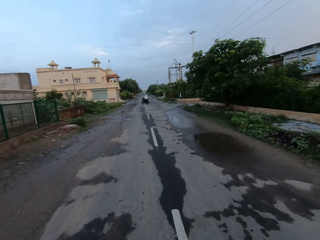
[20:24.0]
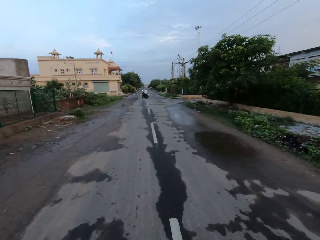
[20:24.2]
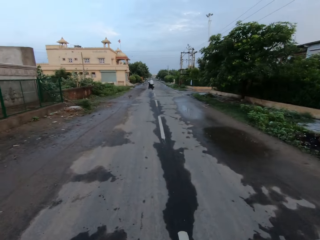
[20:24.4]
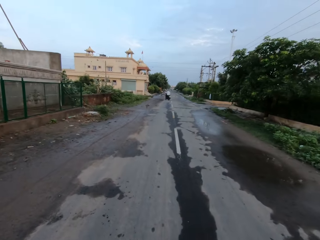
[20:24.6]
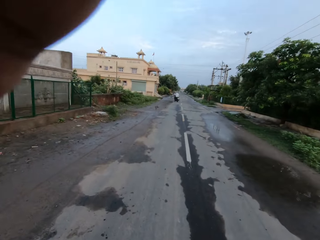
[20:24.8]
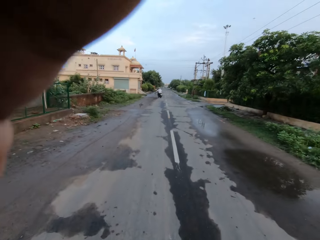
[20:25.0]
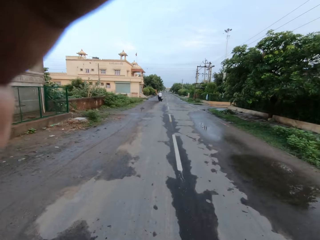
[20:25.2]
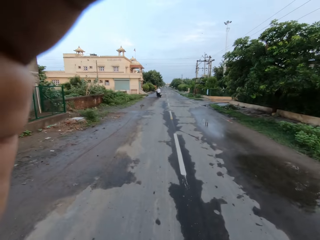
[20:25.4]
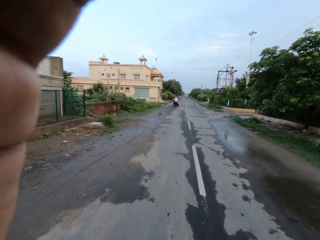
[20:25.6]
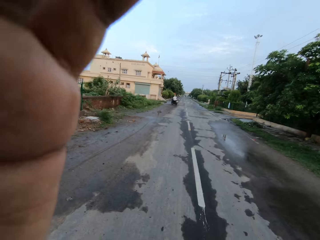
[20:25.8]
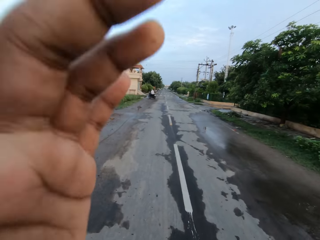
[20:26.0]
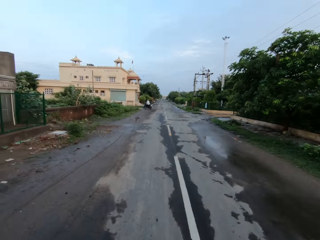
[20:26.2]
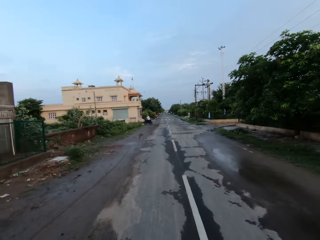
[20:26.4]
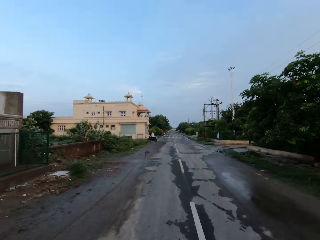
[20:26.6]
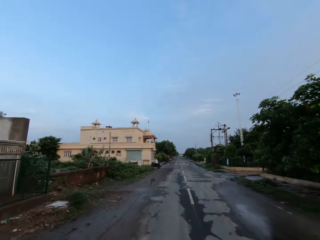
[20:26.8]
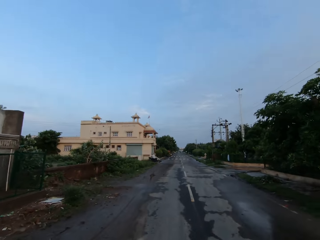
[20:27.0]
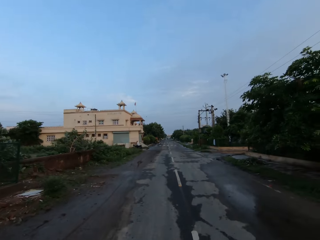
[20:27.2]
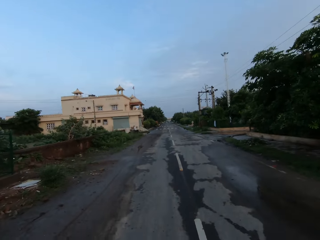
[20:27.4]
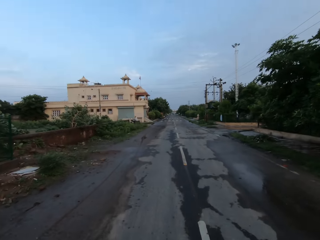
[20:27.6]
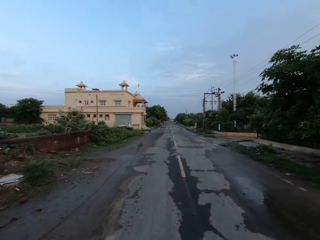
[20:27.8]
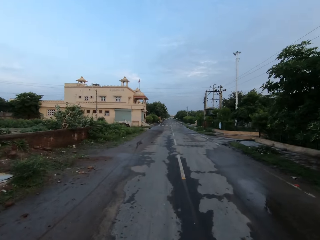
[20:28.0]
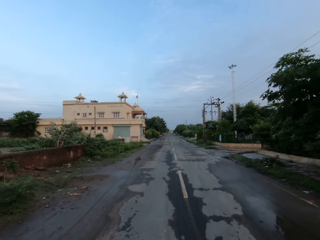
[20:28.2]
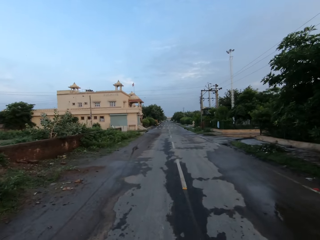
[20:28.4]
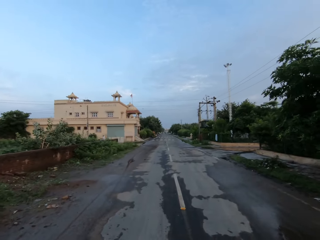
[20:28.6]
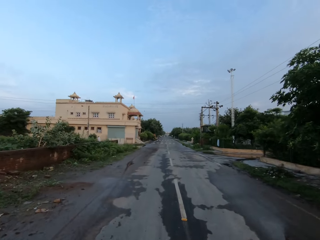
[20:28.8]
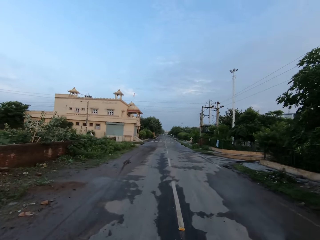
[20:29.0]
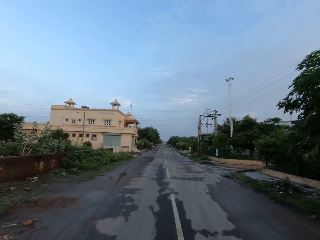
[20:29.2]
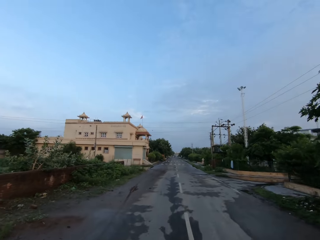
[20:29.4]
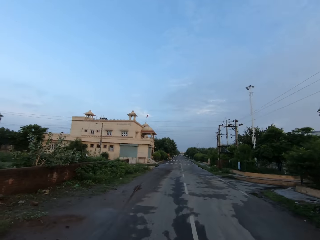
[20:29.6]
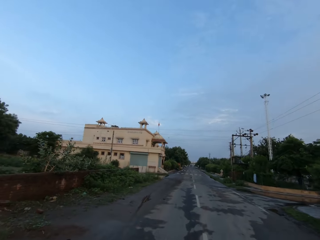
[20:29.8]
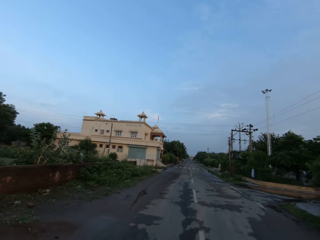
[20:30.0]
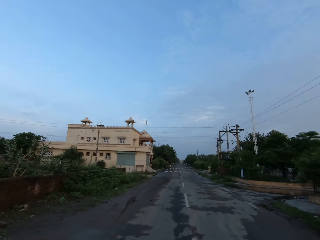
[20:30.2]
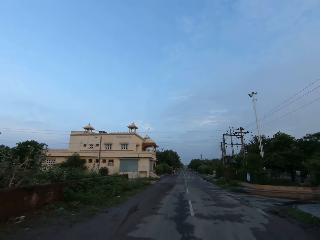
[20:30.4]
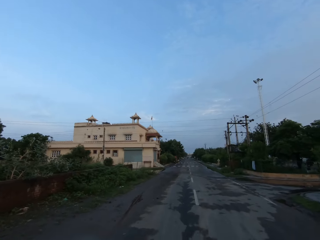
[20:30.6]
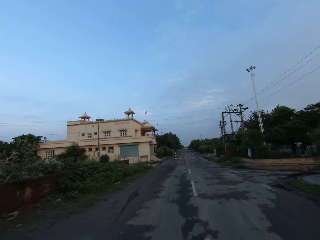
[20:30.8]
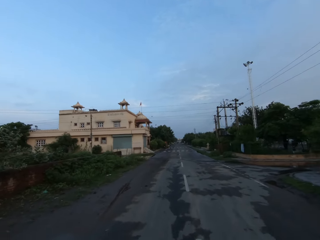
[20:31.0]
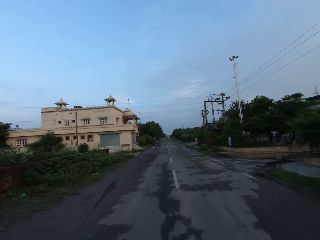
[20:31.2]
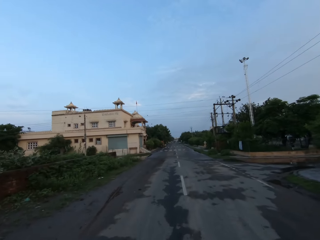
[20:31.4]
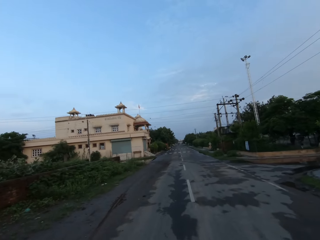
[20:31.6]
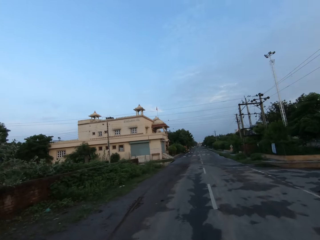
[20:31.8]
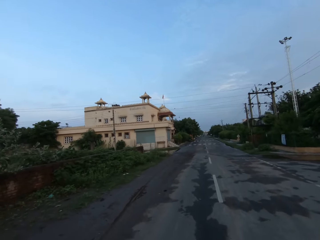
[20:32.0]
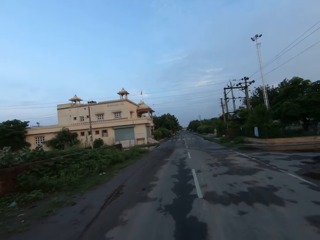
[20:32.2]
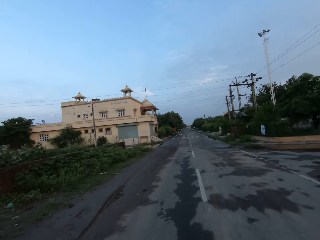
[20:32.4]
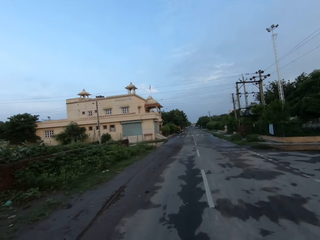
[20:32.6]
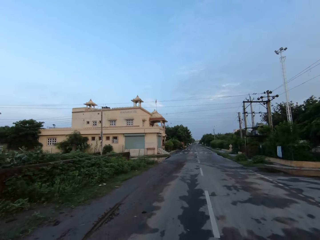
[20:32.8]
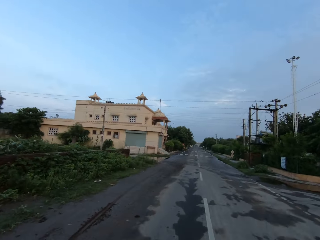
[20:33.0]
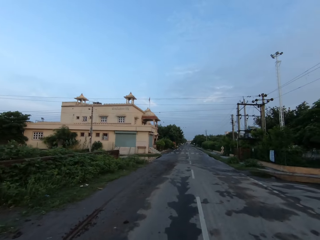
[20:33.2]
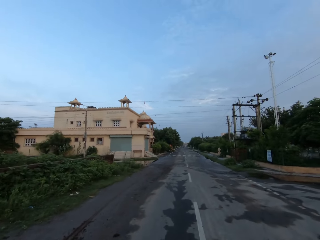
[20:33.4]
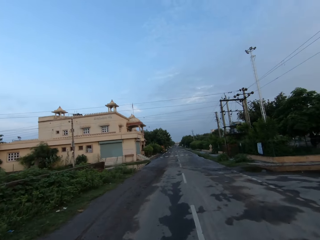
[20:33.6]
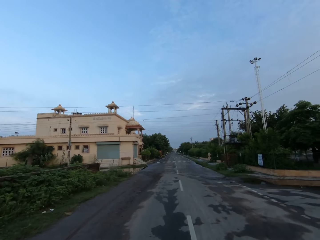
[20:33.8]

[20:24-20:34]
The camera wearer turns away from the man. He speaks to the man. He touches his camera with his left hand. He adjusts the camera. He removes his left hand from his camera. He walks on the road. He speaks to the man.

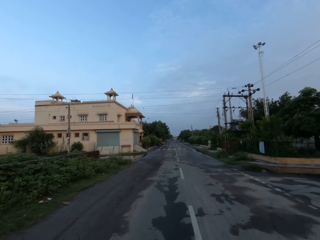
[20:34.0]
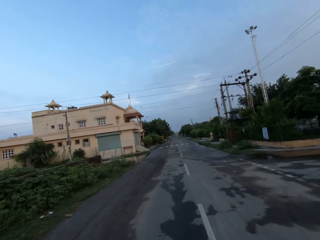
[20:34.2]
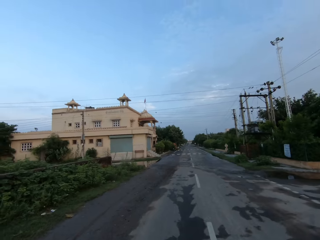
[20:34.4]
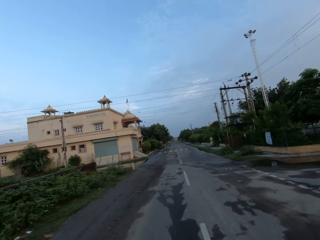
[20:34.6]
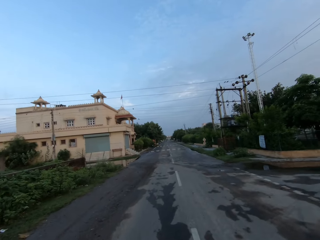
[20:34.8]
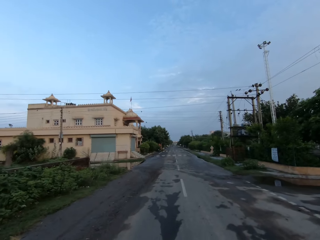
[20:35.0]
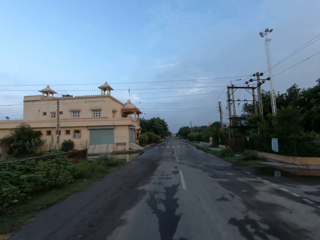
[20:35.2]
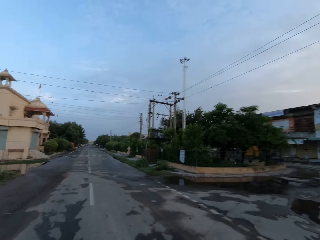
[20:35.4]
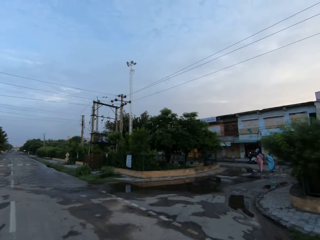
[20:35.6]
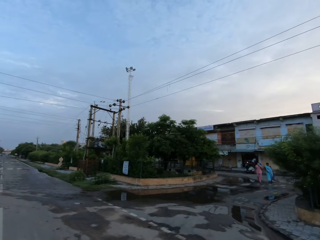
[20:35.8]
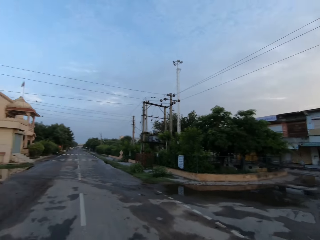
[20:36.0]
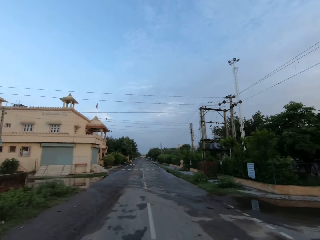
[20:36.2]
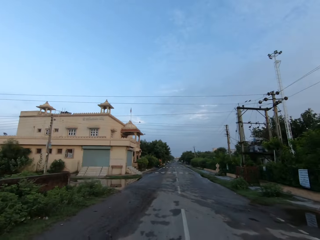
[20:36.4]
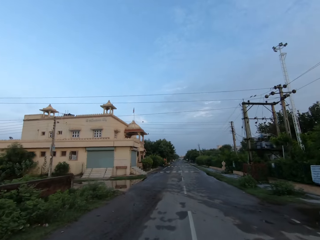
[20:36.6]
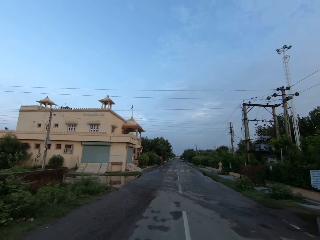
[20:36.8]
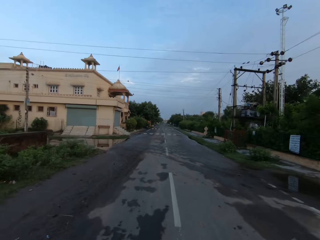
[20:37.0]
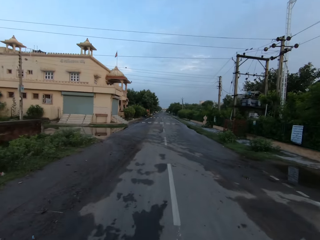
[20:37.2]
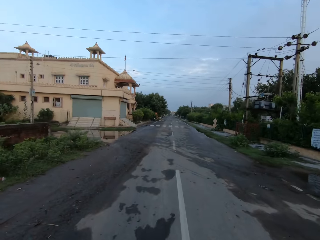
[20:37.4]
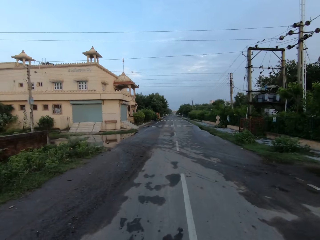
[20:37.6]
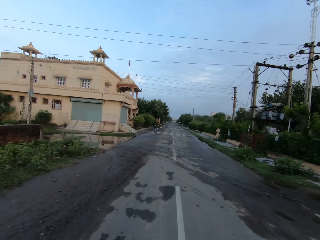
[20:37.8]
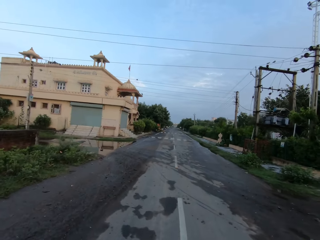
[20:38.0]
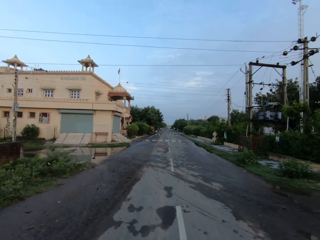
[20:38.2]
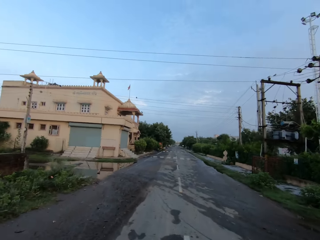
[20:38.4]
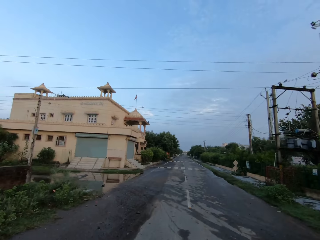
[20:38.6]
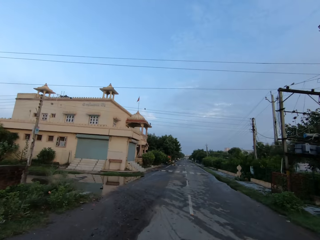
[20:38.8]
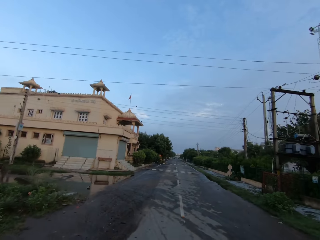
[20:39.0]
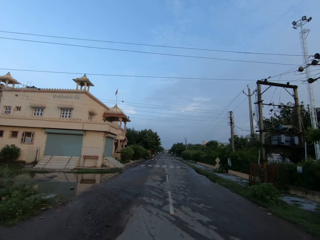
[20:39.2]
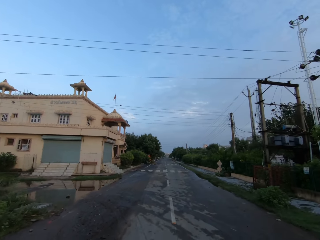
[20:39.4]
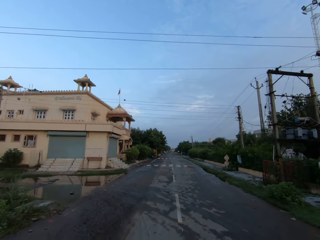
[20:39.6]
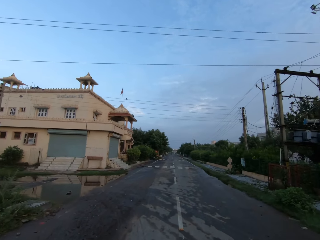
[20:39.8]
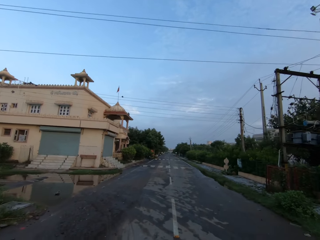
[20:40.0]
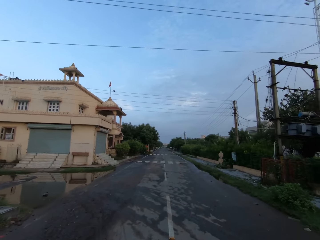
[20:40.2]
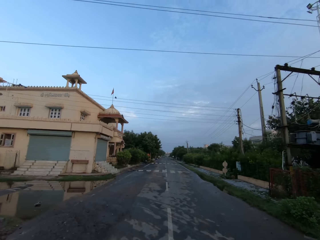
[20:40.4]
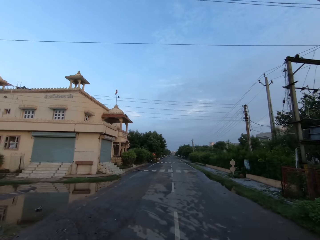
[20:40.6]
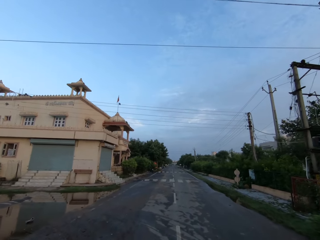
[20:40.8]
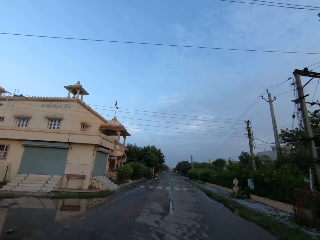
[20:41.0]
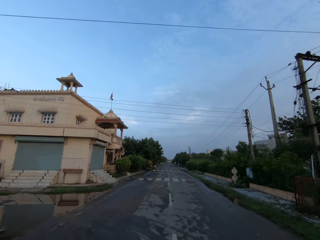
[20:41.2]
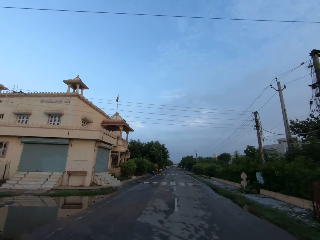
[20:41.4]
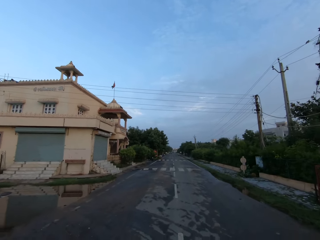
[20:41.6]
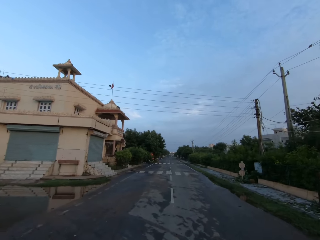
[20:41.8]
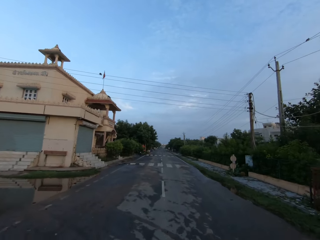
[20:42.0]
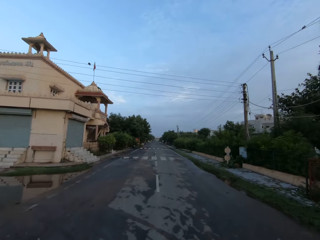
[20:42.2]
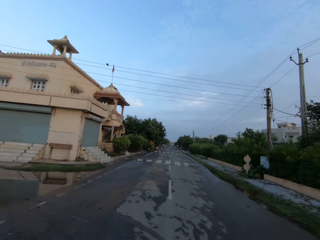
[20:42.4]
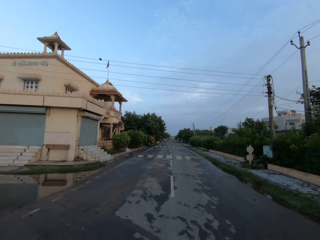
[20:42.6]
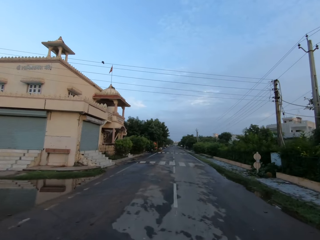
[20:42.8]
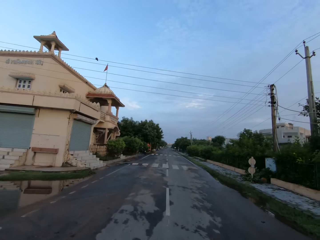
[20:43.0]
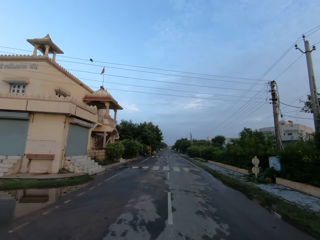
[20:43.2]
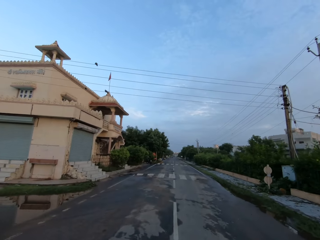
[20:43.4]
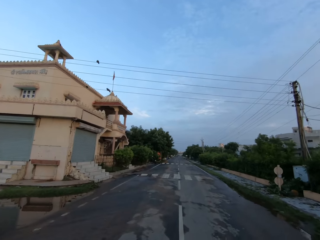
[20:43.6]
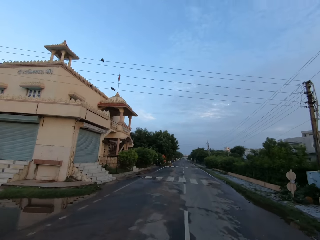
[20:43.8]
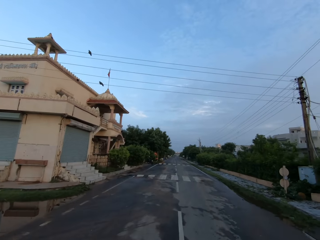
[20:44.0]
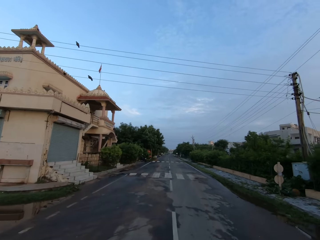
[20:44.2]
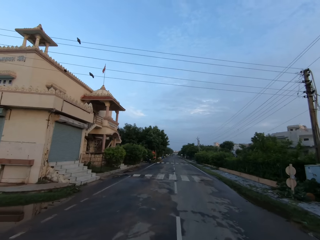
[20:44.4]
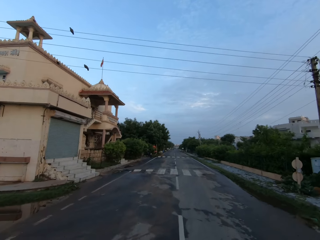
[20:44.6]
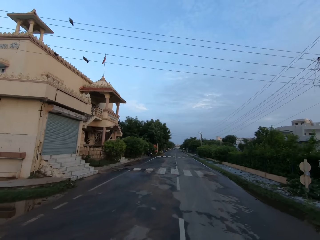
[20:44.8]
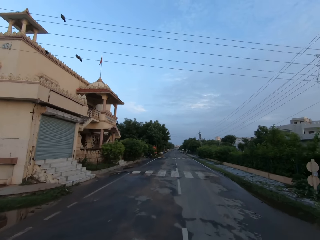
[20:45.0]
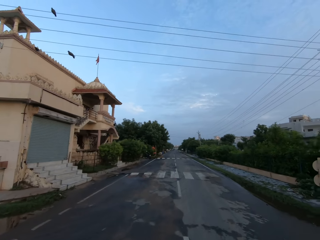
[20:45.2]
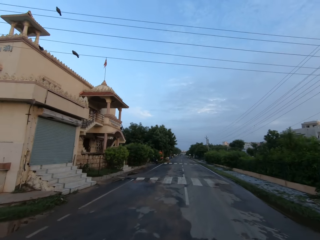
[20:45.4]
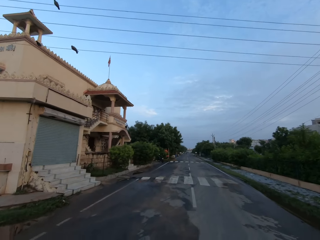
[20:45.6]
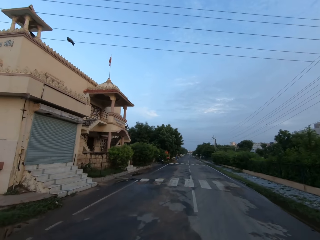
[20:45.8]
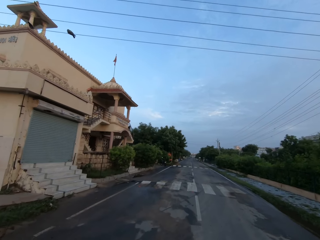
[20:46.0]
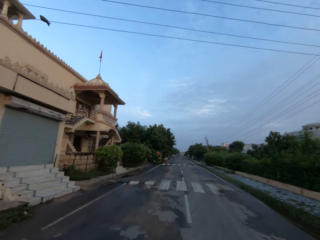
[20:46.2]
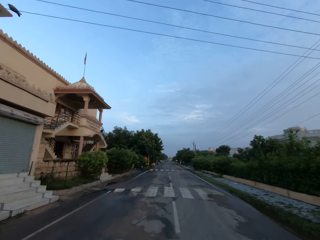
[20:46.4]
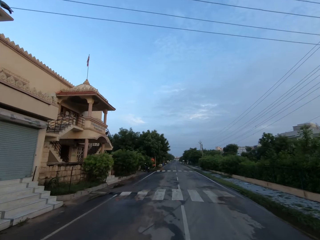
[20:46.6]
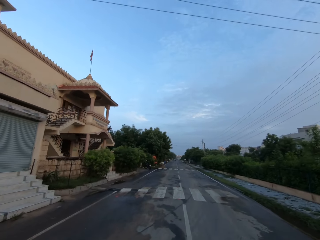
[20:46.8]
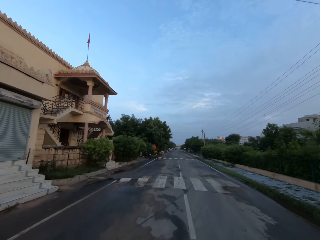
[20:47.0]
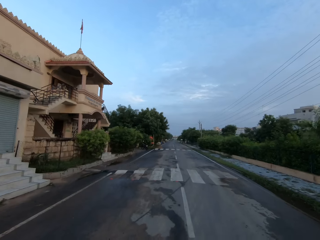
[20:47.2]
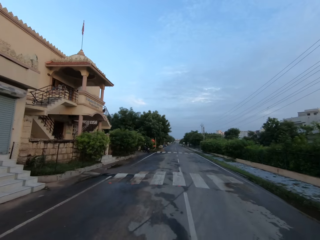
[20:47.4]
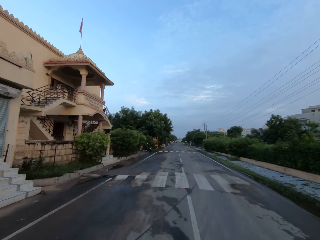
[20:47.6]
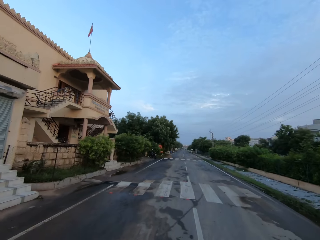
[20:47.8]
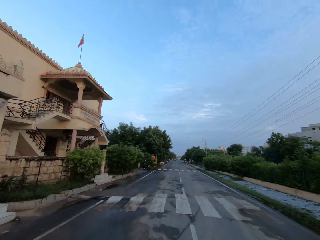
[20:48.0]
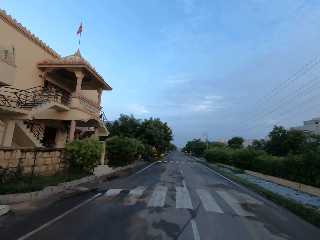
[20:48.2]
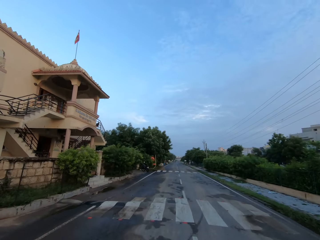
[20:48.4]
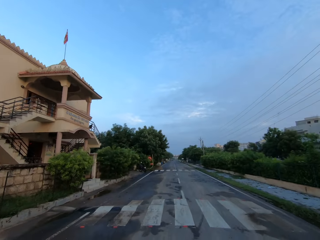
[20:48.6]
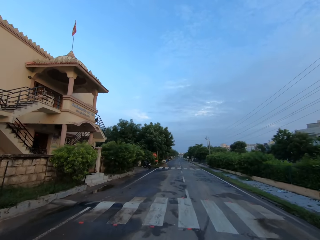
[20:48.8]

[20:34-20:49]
The camera wearer turns towards a woman and a man. They turn away from the woman and the man. They speak to the other man.
